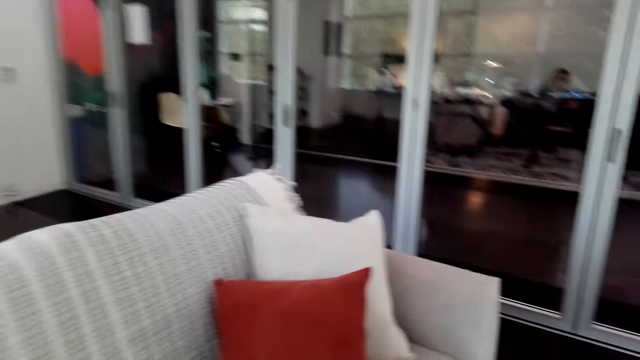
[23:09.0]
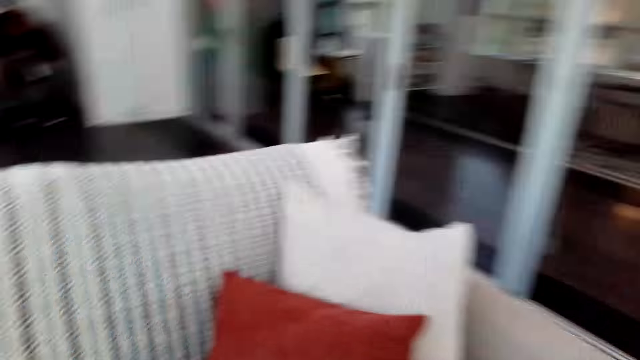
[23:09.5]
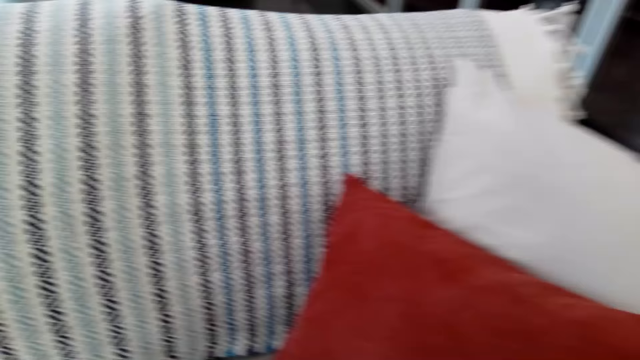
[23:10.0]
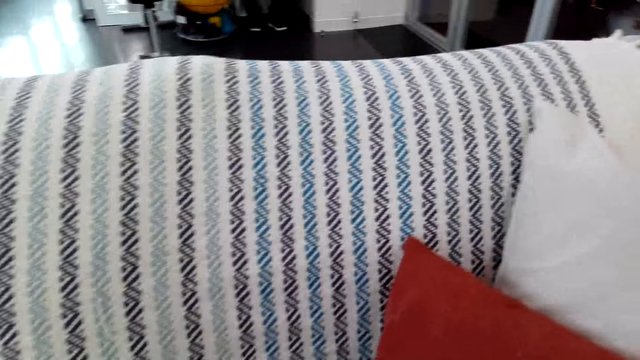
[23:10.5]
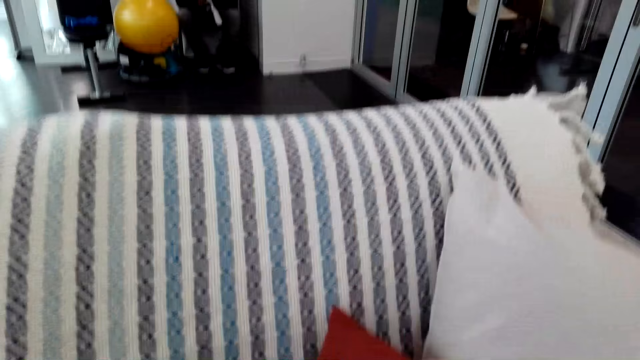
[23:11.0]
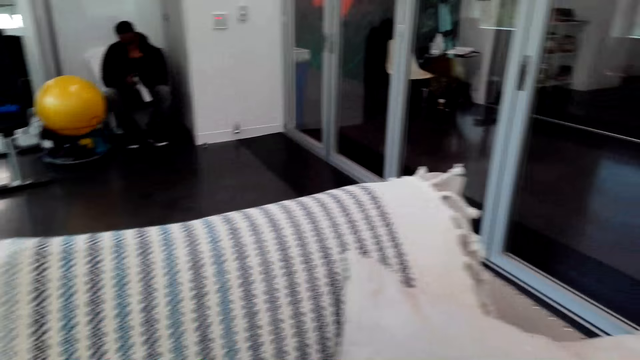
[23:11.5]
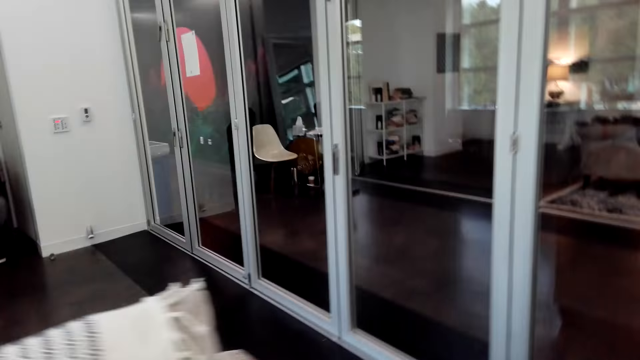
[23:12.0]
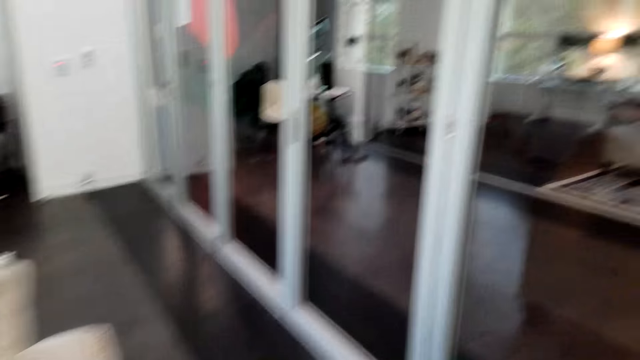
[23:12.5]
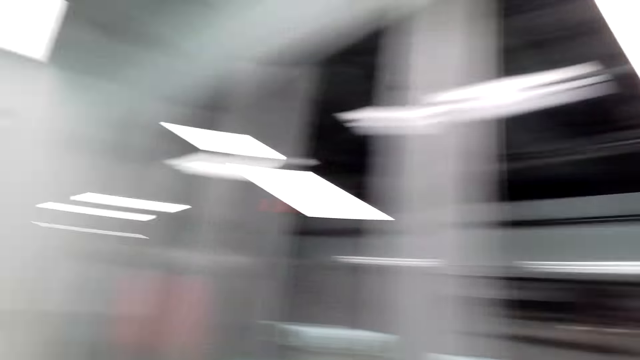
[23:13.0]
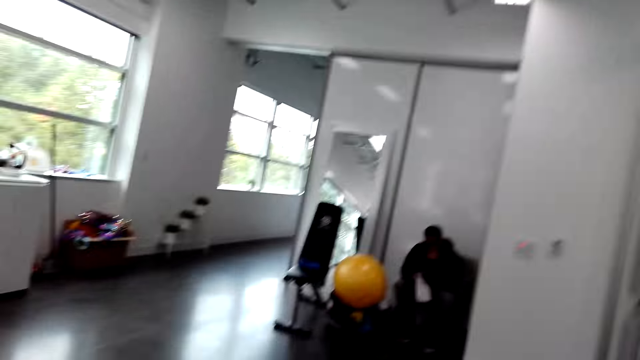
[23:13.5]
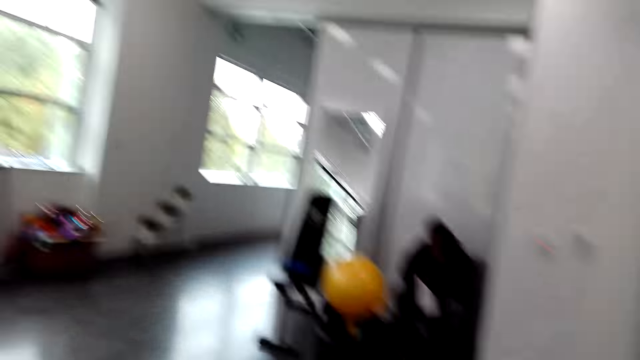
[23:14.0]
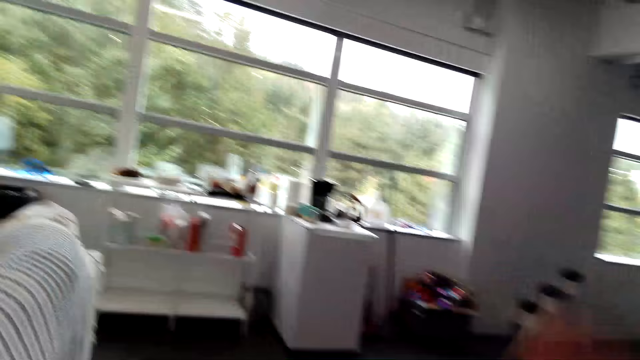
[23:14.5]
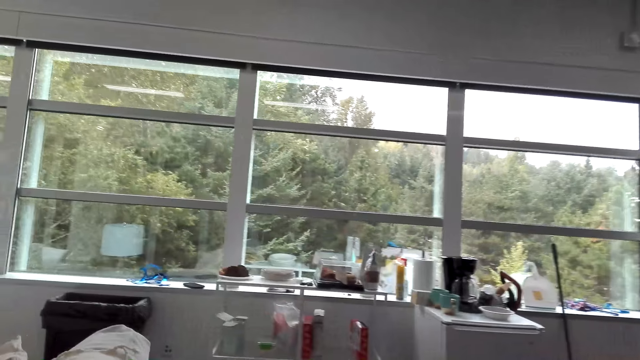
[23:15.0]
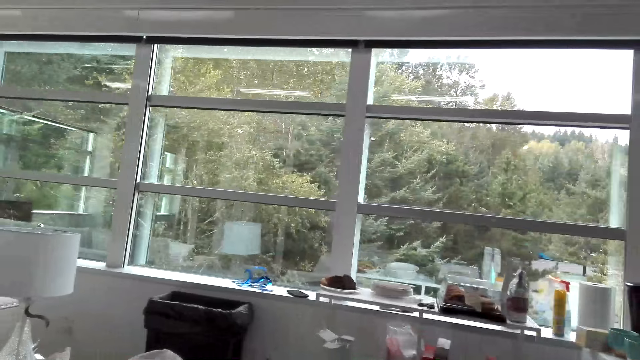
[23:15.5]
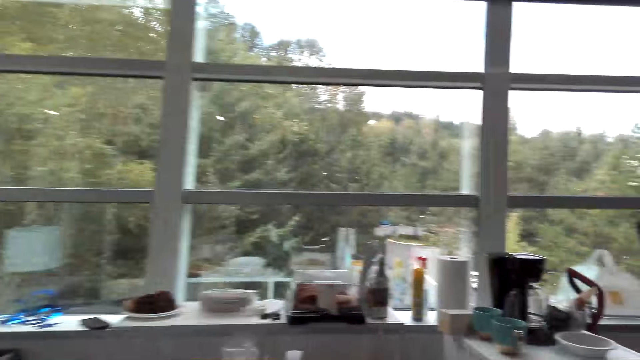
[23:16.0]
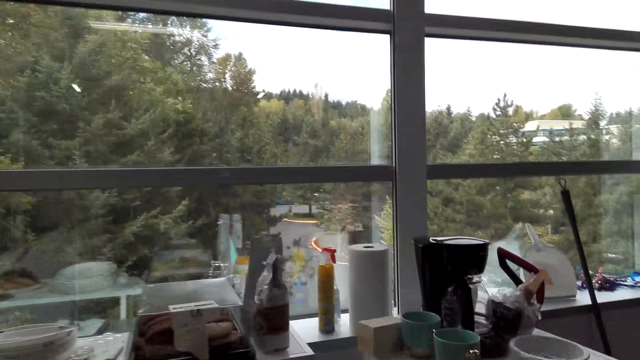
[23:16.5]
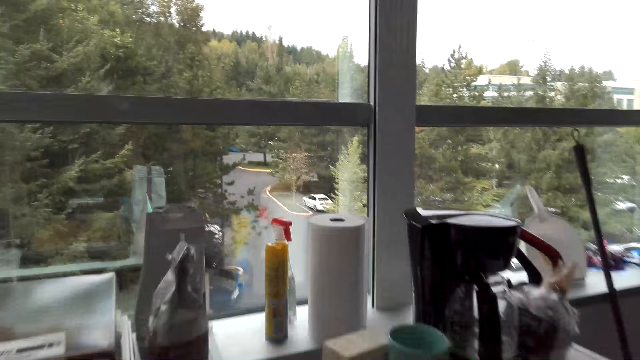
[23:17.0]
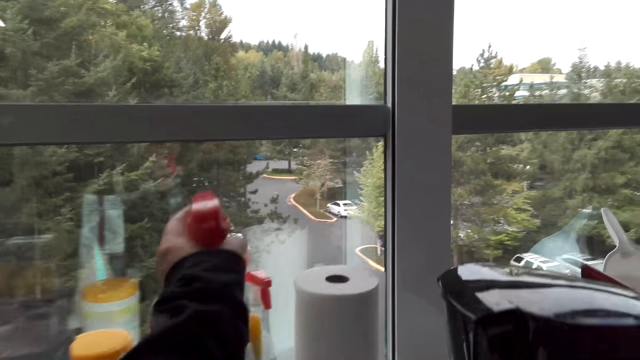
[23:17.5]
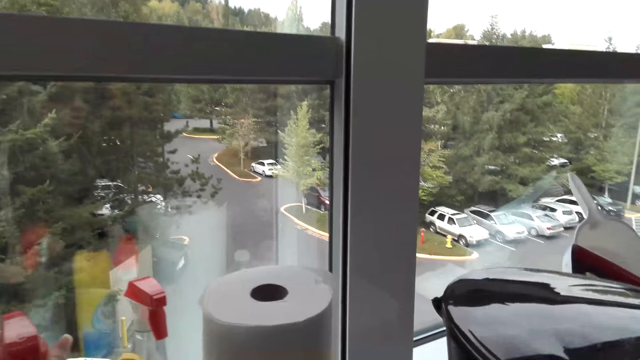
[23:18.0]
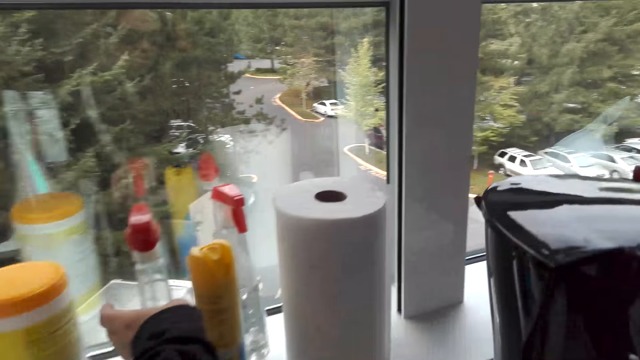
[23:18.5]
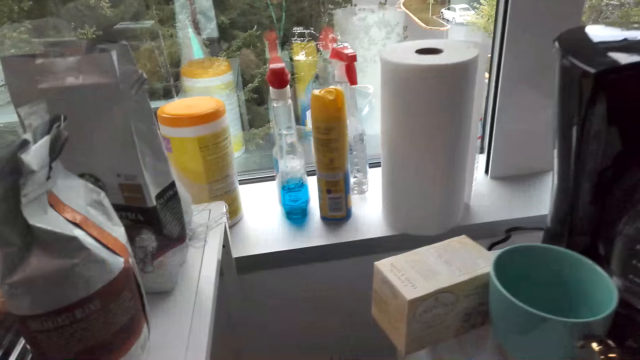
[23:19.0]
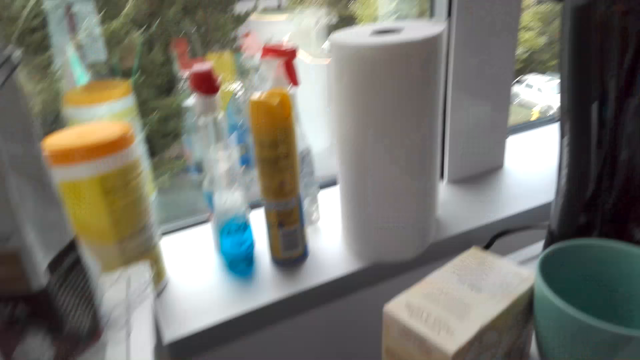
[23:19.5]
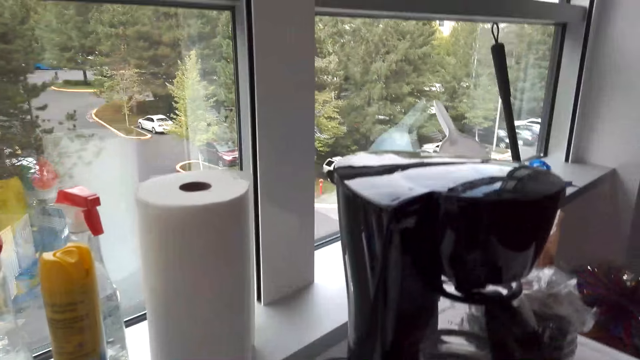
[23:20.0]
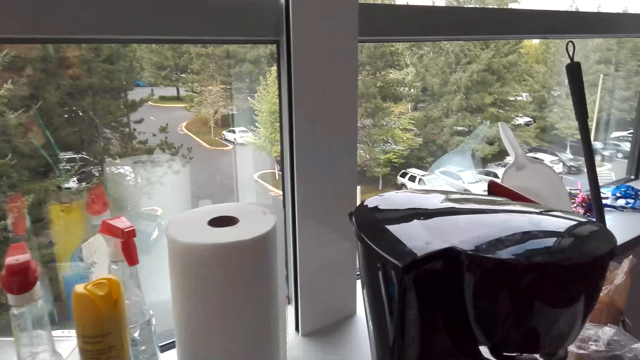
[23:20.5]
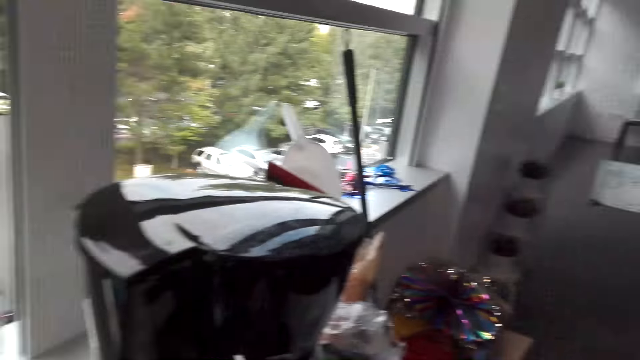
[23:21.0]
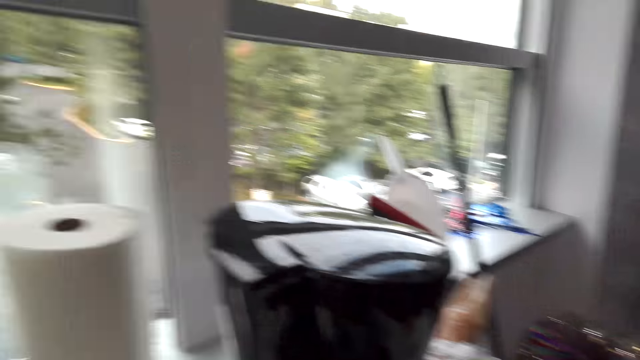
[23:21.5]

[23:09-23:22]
The camera wearer looks at the seat. They walk around. They lift a bottle or hand spray. They put the hand spray on the window. They look around. They walk around the room.

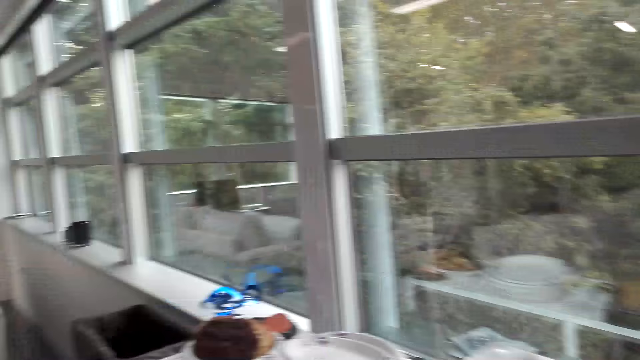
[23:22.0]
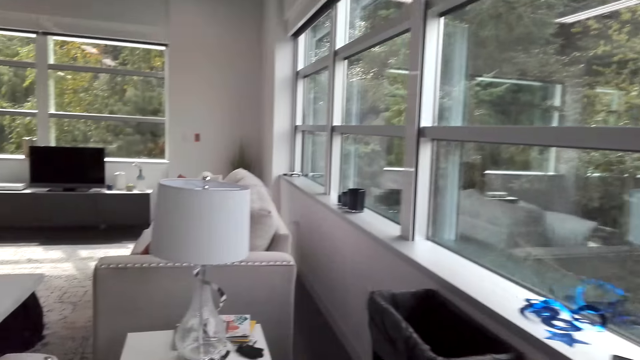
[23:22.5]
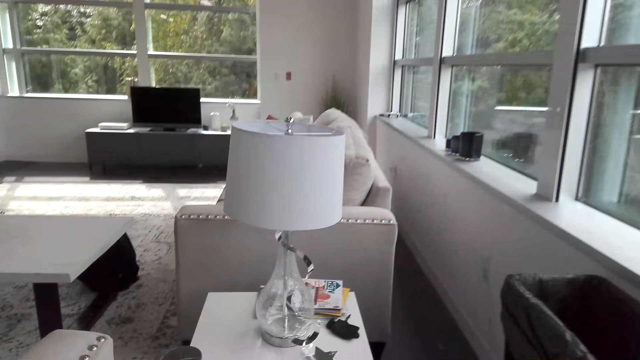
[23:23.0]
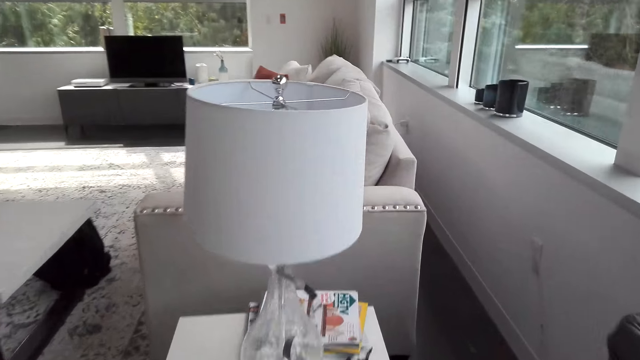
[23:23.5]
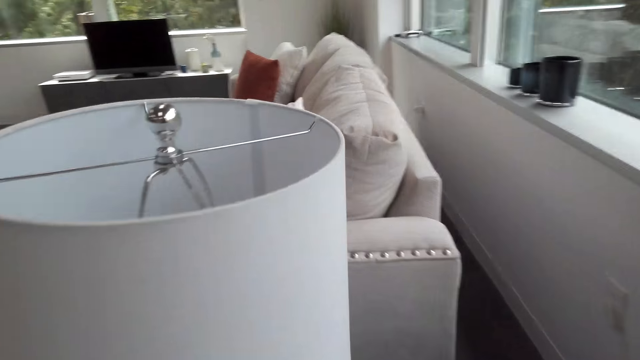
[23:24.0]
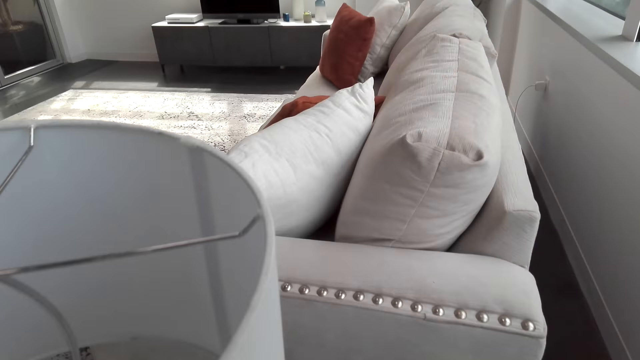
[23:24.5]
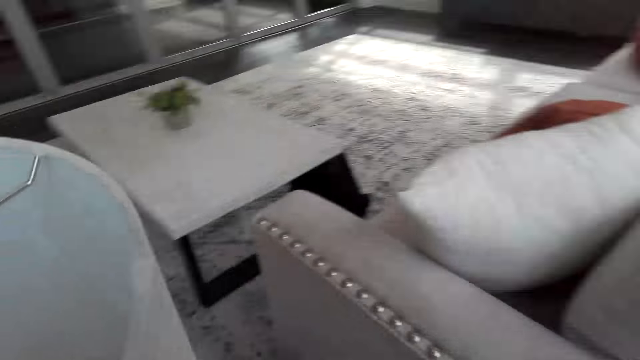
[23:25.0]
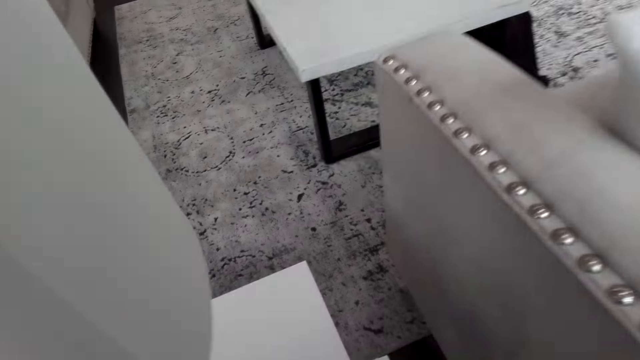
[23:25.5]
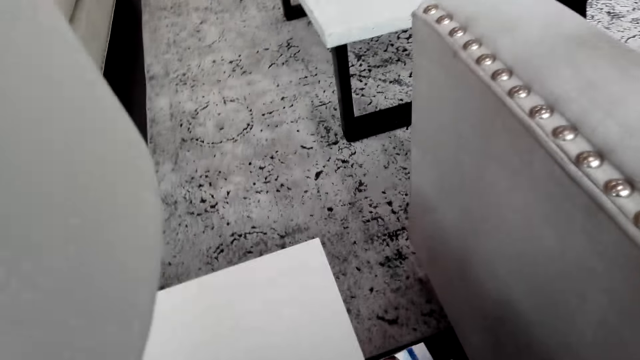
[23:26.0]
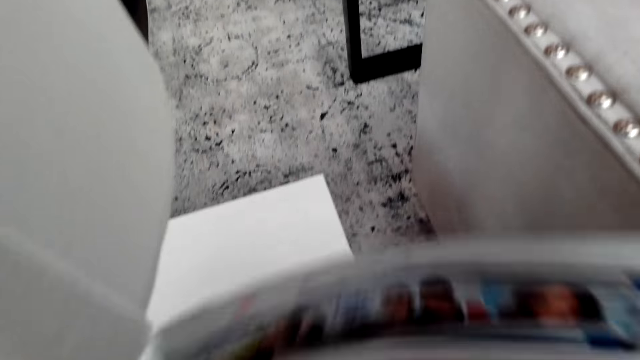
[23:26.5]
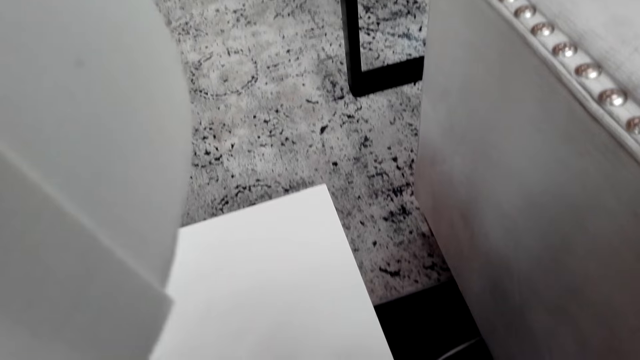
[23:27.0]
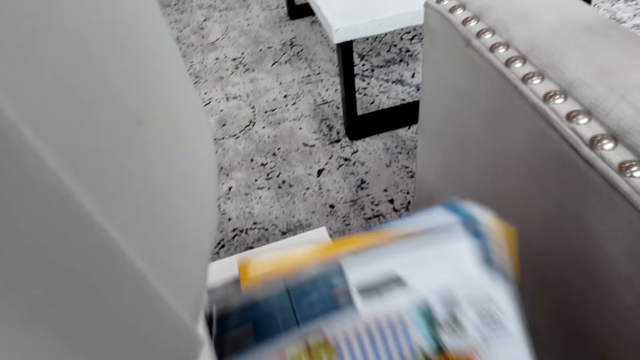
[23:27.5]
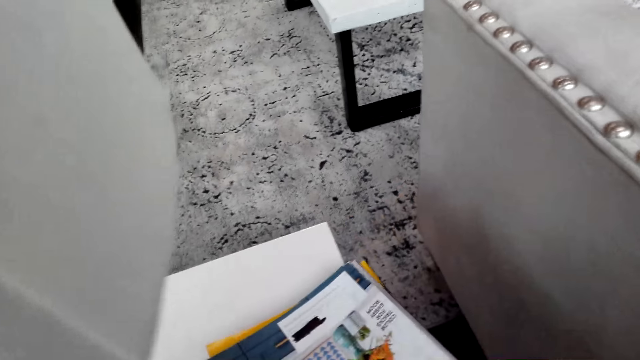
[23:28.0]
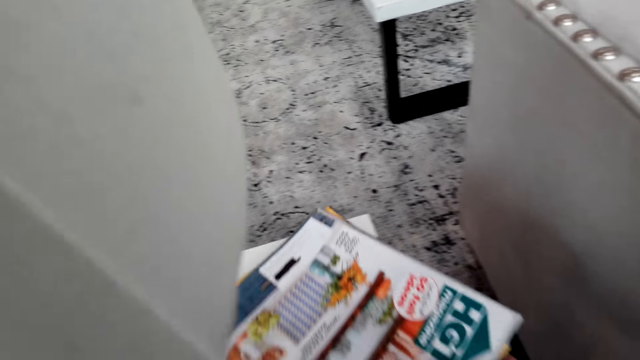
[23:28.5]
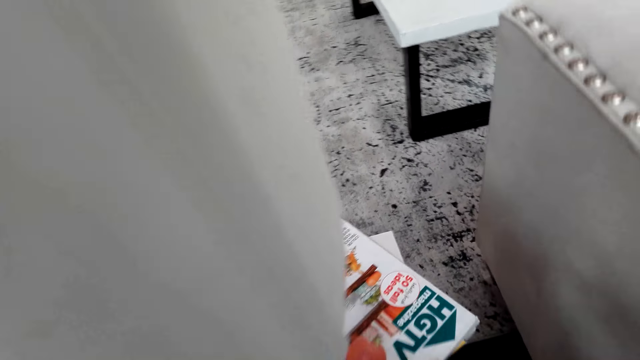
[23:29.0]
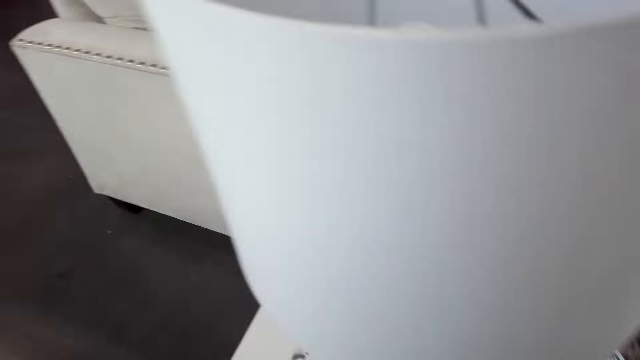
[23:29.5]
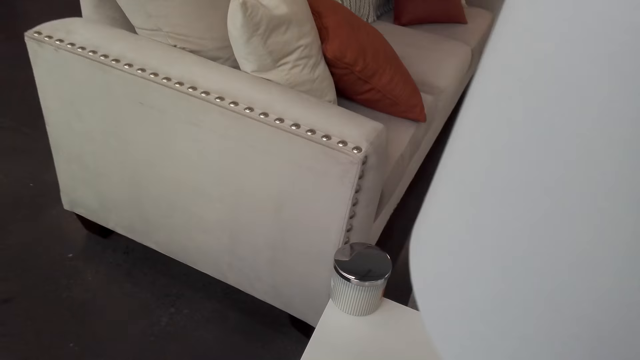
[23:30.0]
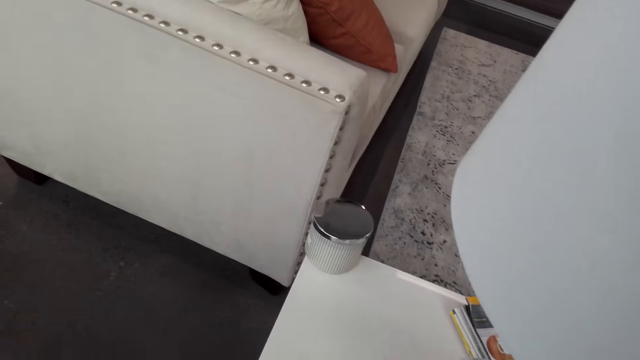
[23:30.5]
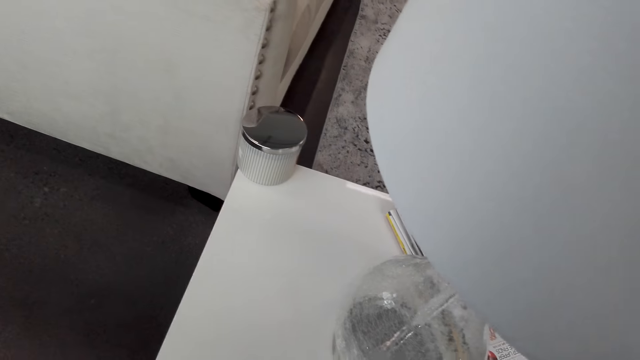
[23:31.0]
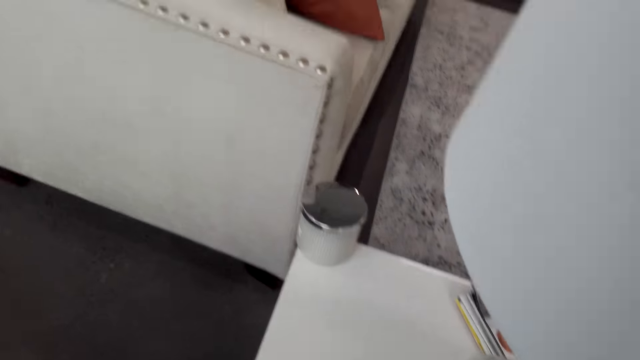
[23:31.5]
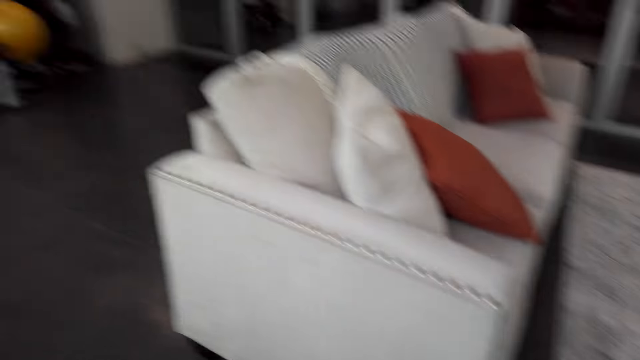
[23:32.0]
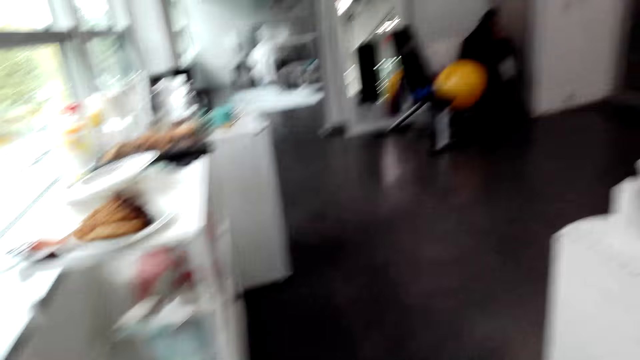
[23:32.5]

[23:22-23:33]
The camera wearer picks up a magazine. They look around. They put the magazine on the table. They look around. They walk around the room. They walk around.
